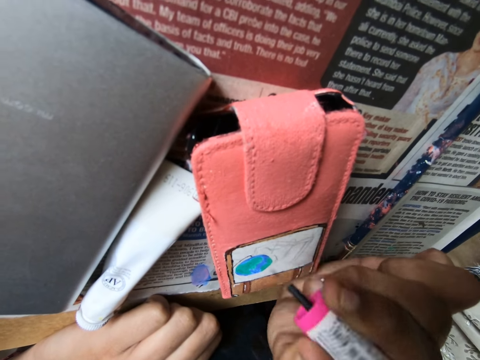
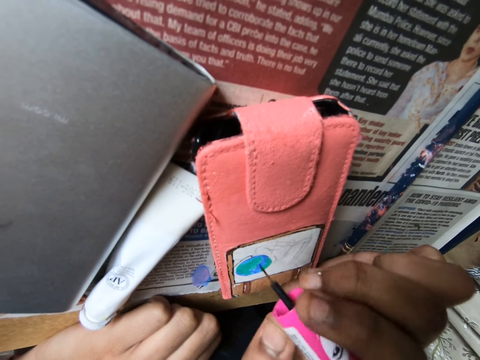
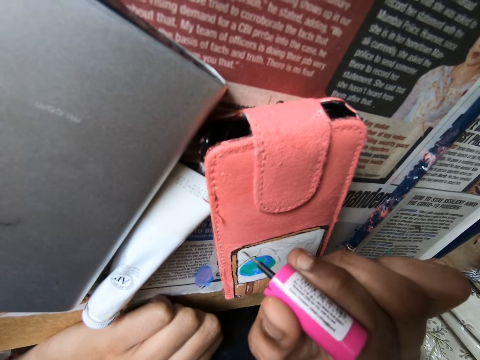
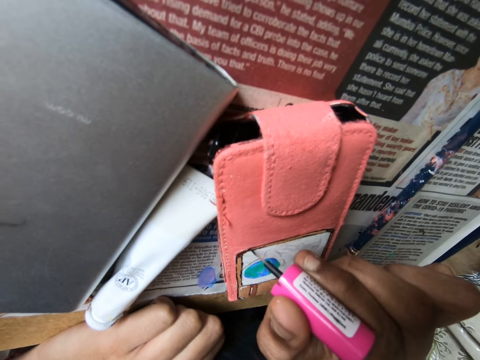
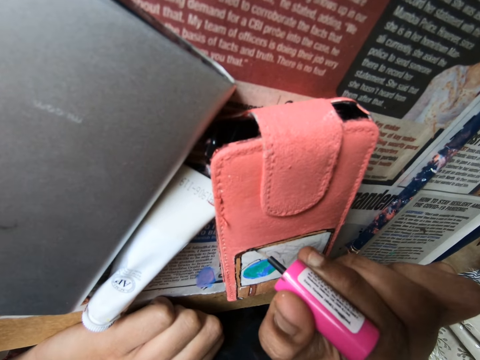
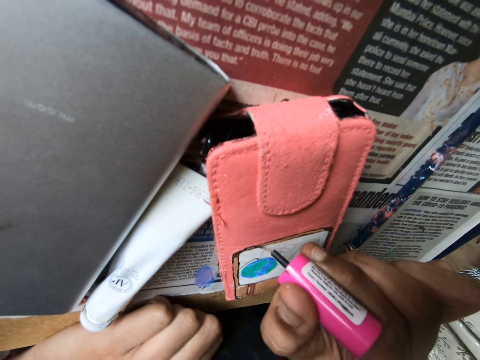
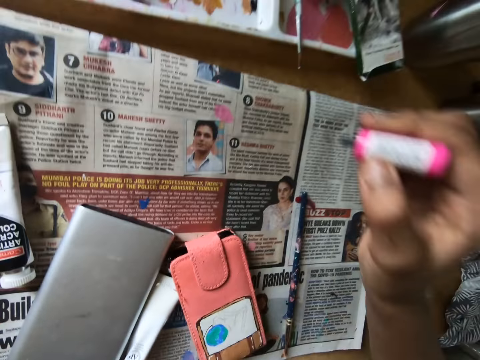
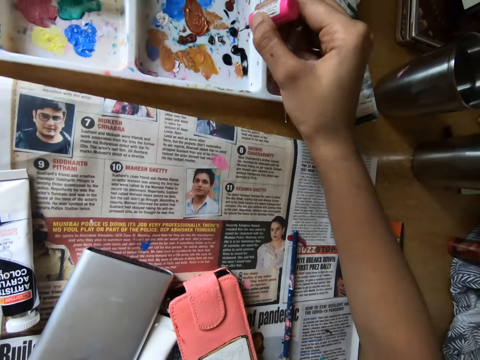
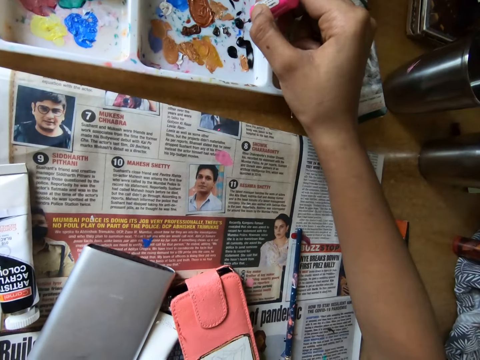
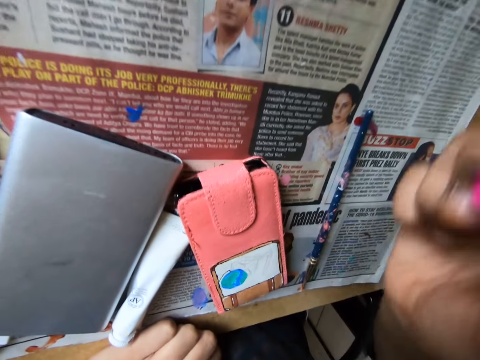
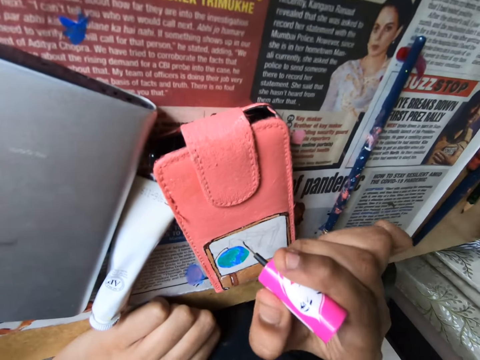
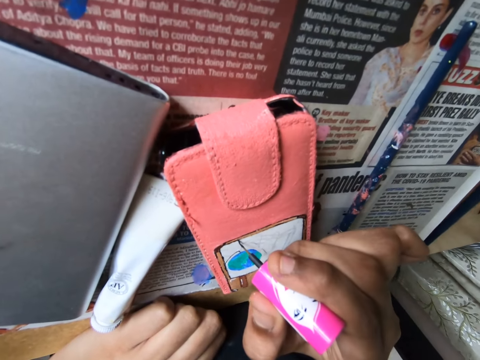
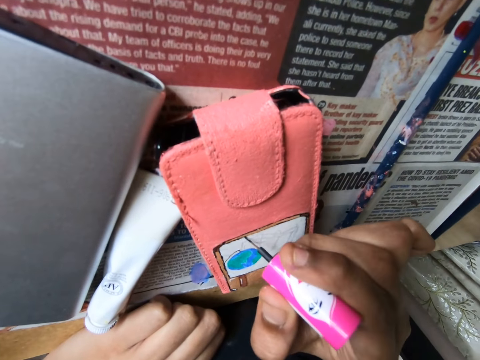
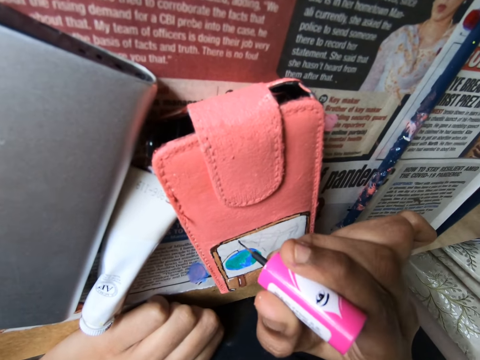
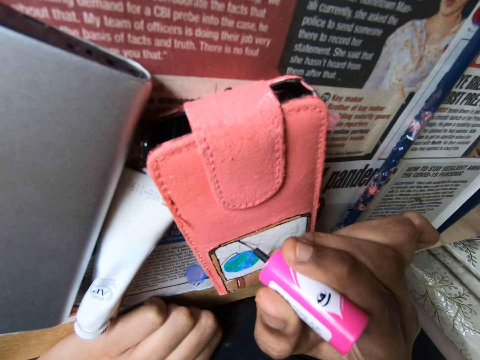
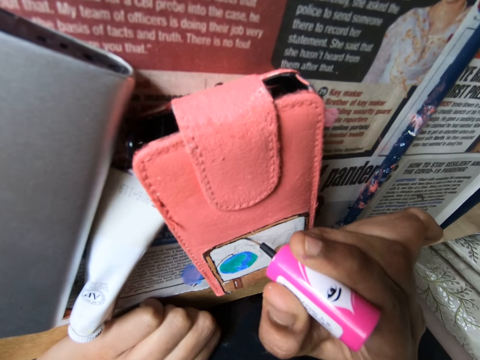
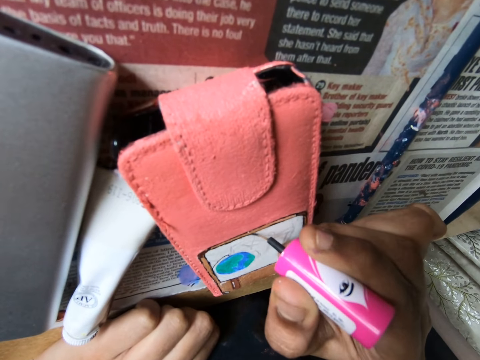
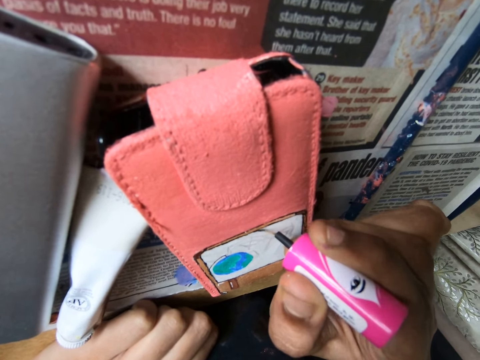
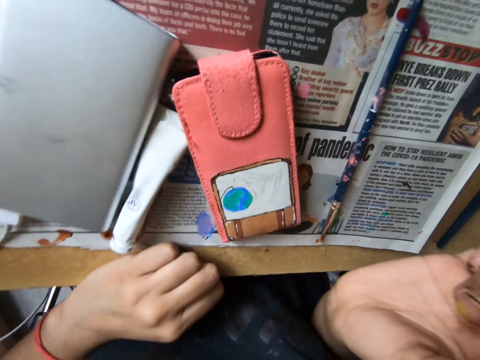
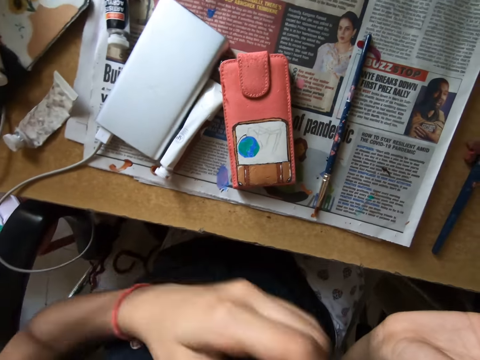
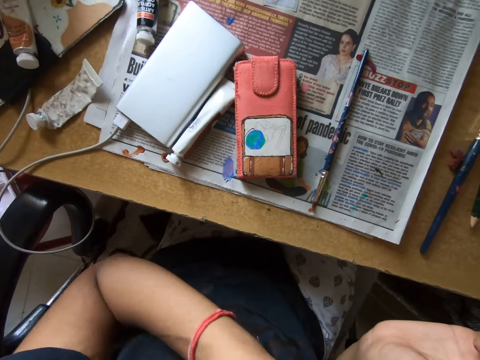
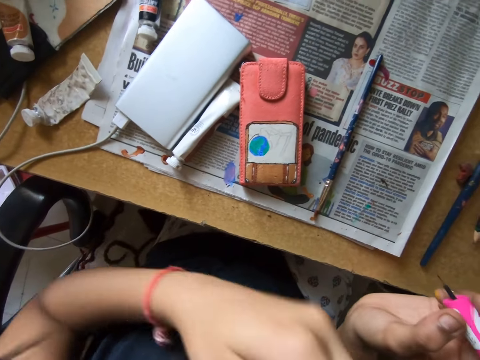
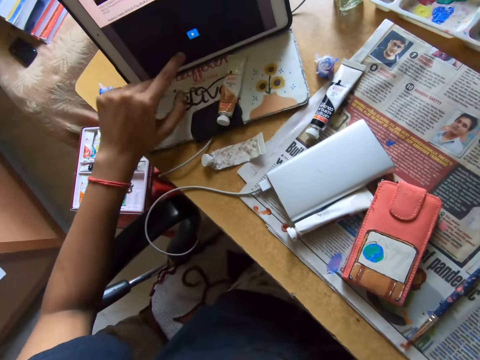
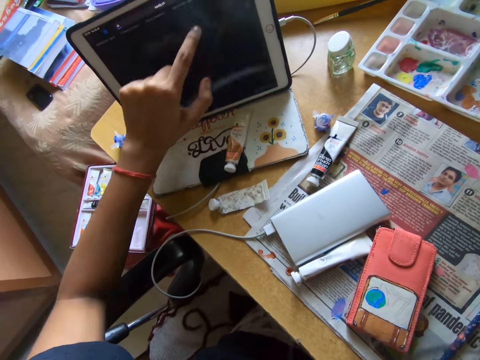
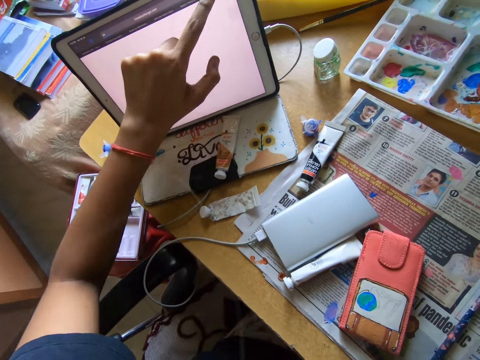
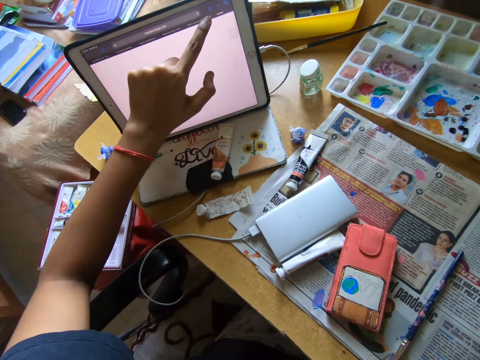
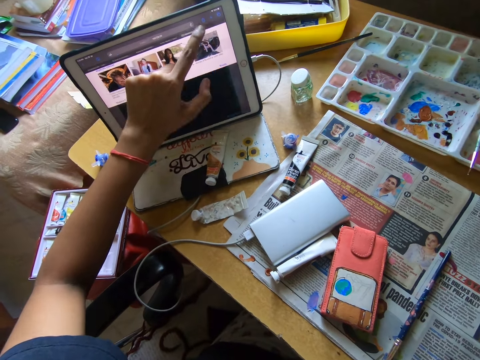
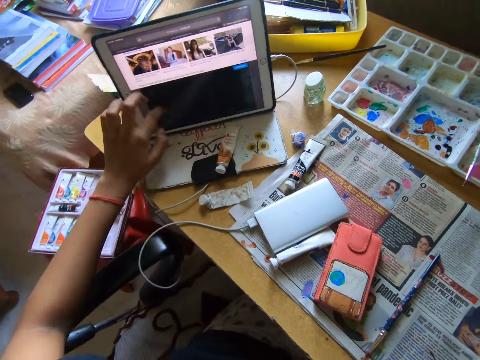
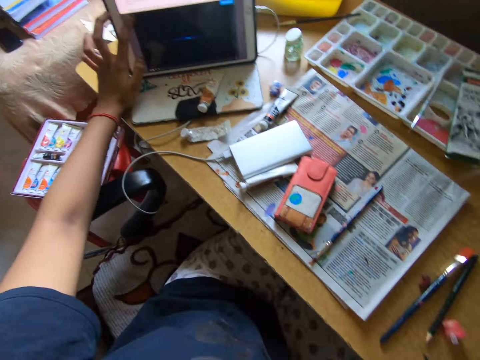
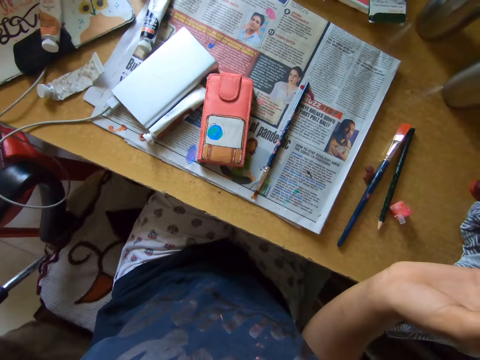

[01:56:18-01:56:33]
The camera wearer dabs the paint brush on the paint tray on the table with her right hand. She paints on the phone case on the table with the paint brush in her right hand. She lifts the hand. She presses the tablet on the table with her left hand.

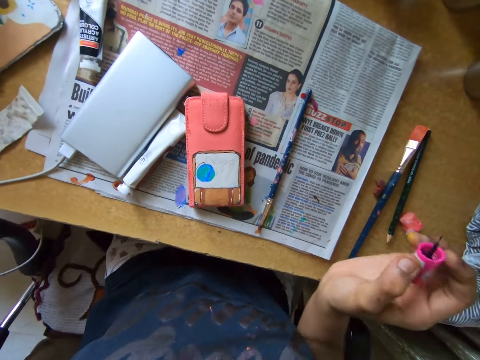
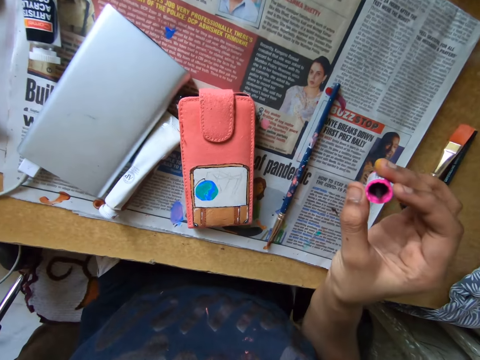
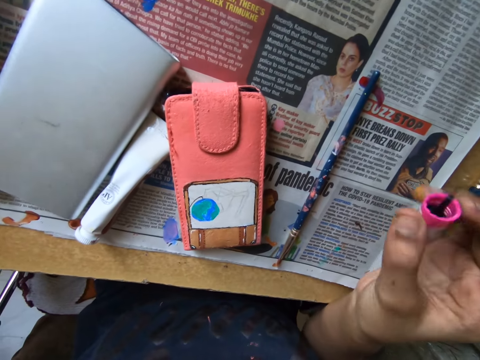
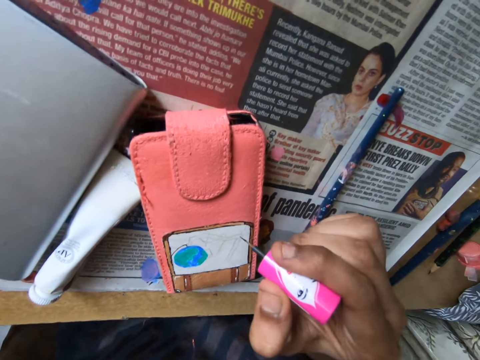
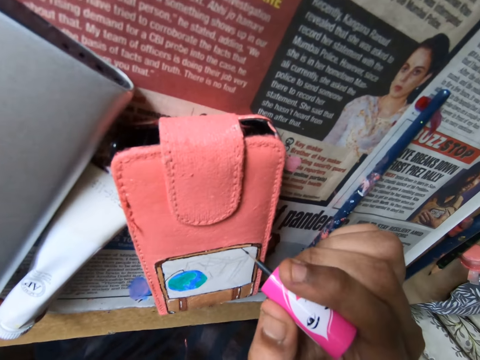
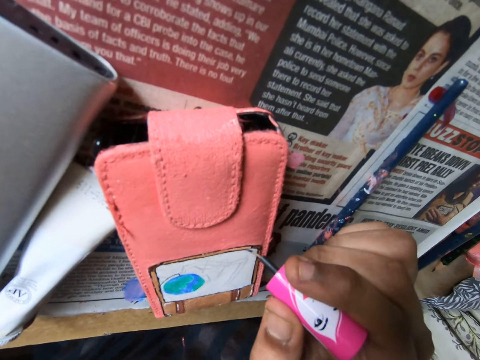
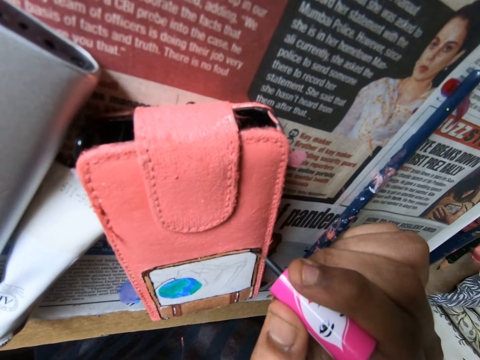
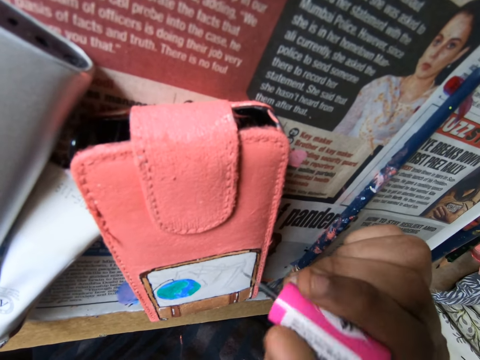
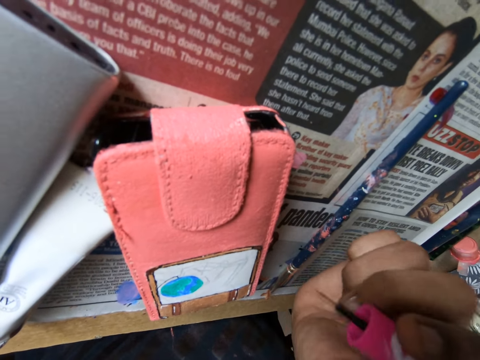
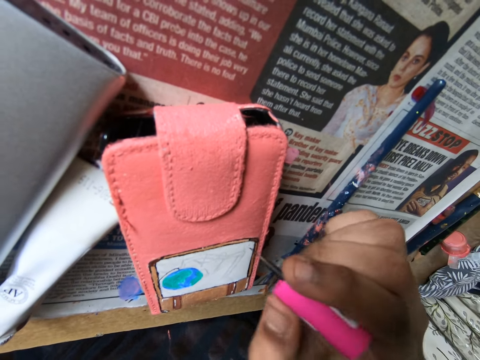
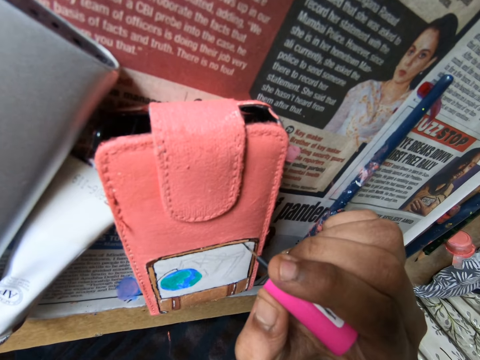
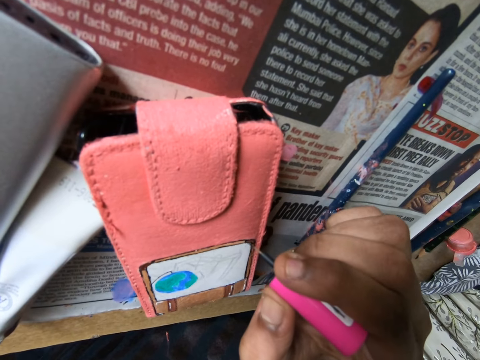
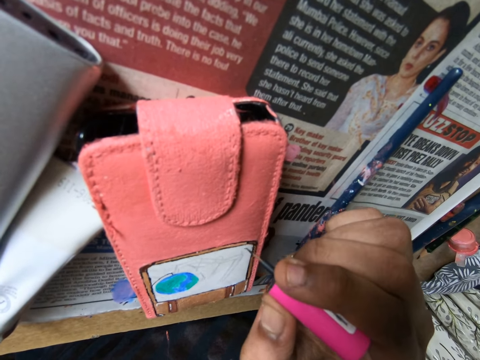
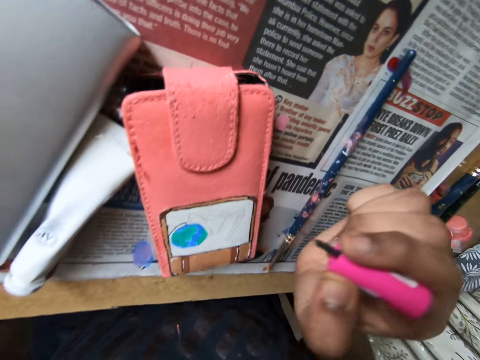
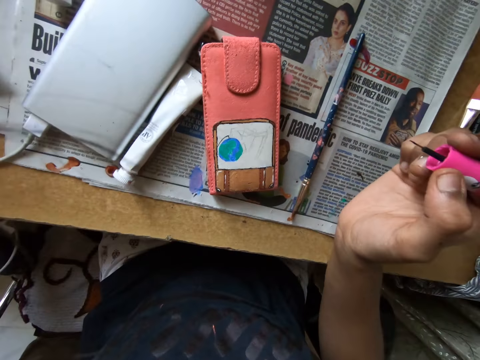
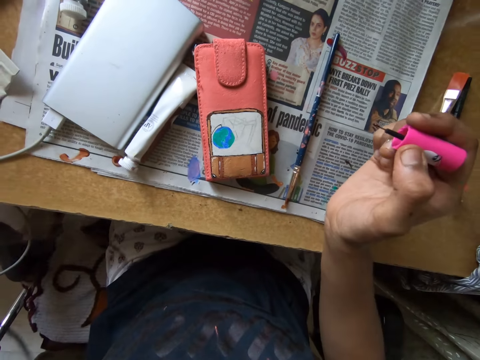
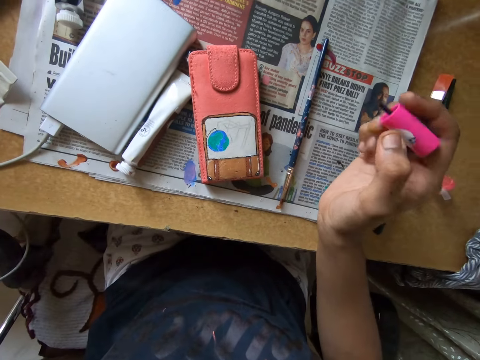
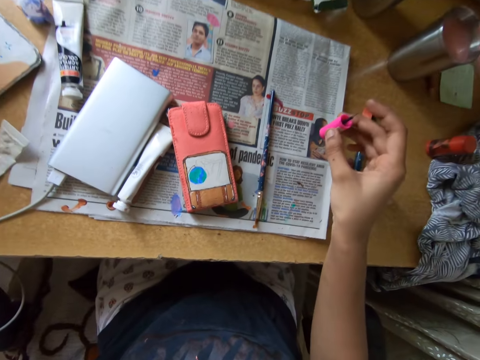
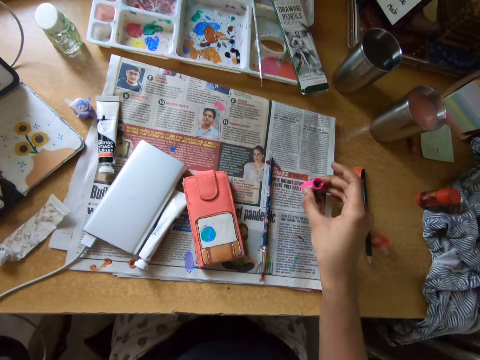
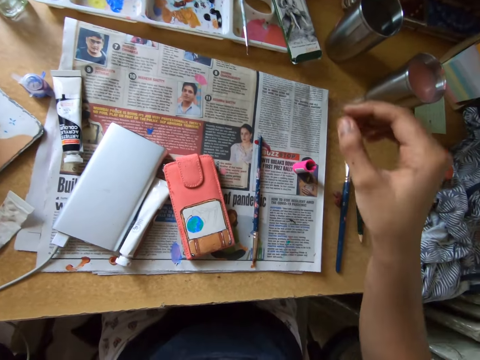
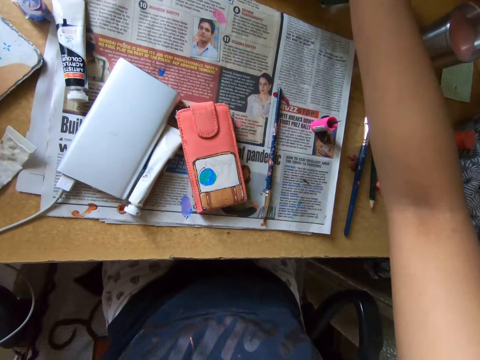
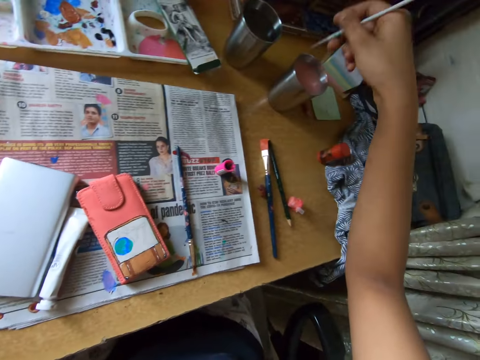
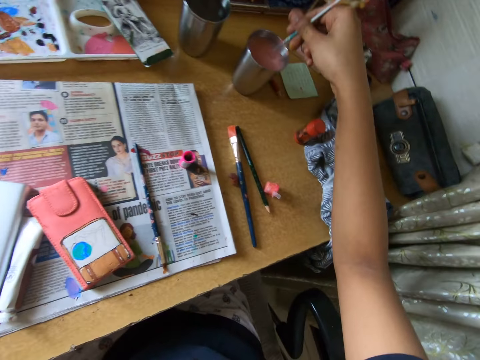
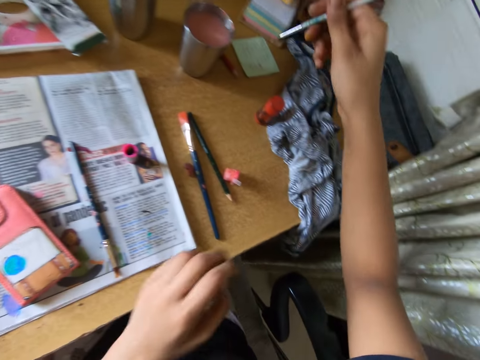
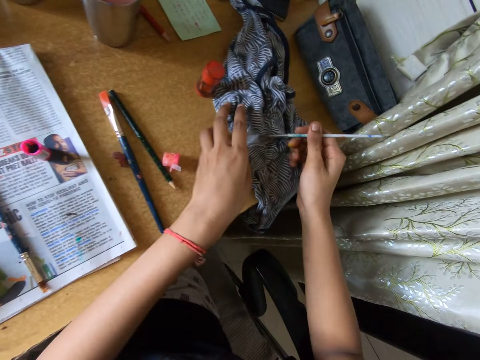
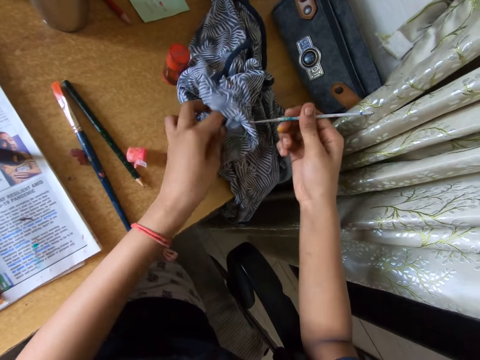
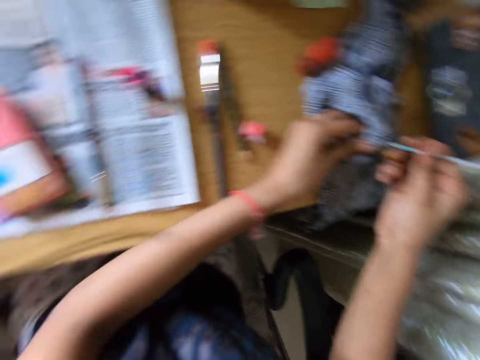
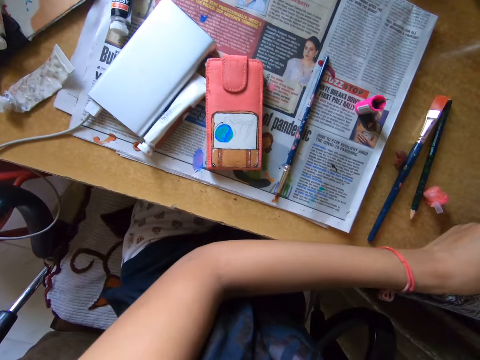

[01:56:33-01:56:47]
The camera wearer paints on the phone case on the table with the paint brush in her right hand. She drops the paint brush on the table with her right hand. She picks up the paint brush on the table with her right hand. She dips the paint brush into a cup of water on the table with her right hand. She rubs the paint brush on a cloth on the table with both hands.
